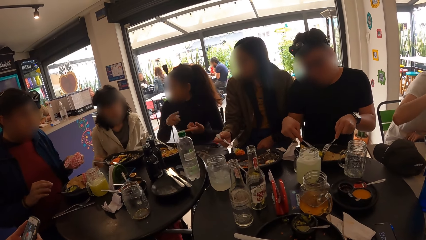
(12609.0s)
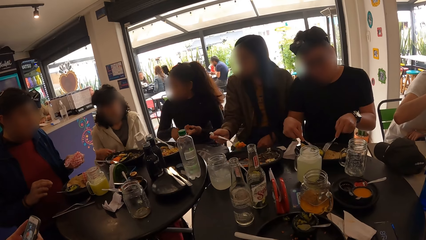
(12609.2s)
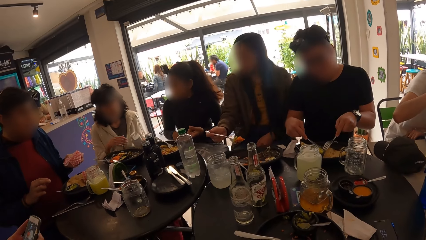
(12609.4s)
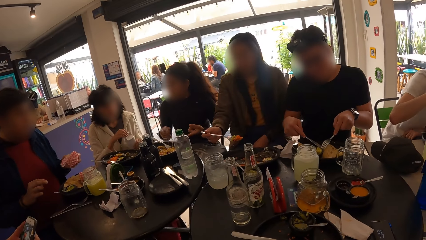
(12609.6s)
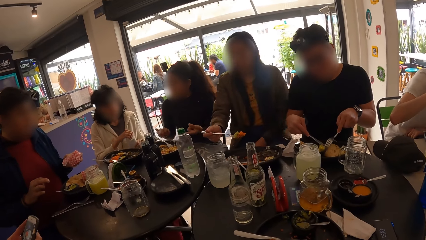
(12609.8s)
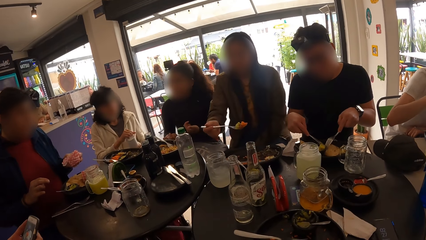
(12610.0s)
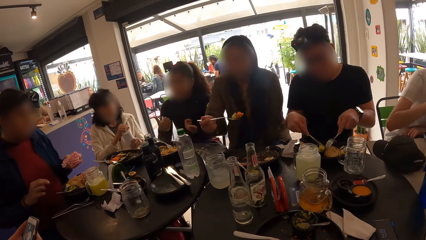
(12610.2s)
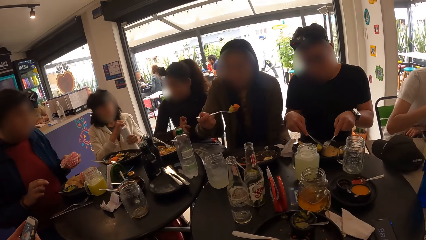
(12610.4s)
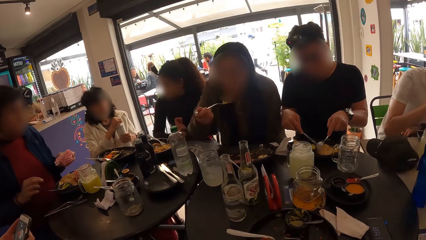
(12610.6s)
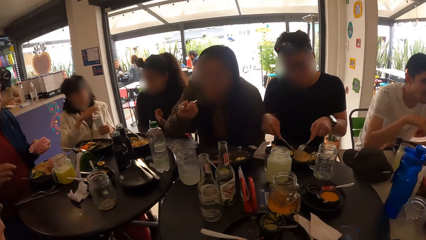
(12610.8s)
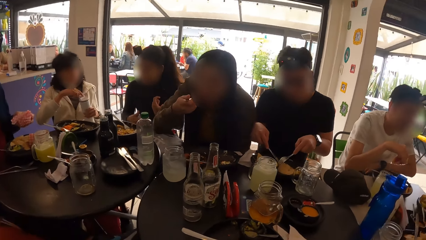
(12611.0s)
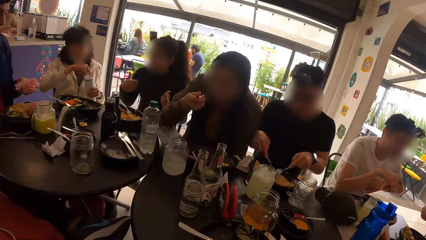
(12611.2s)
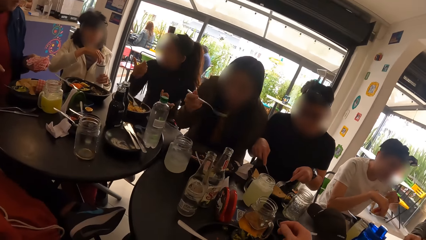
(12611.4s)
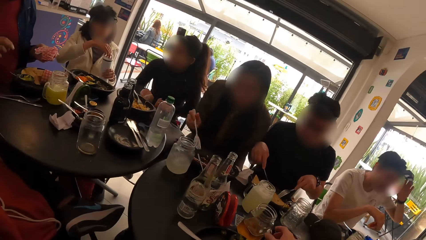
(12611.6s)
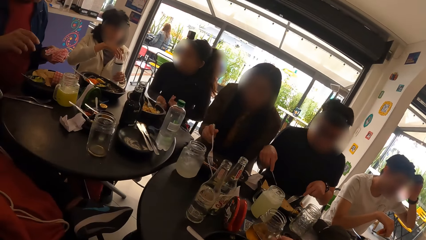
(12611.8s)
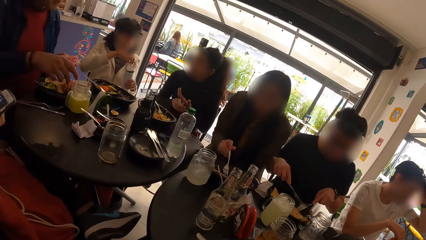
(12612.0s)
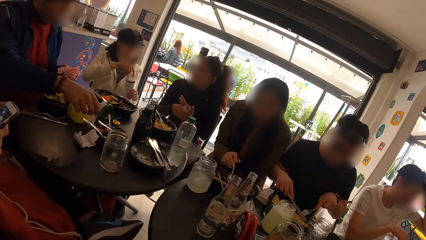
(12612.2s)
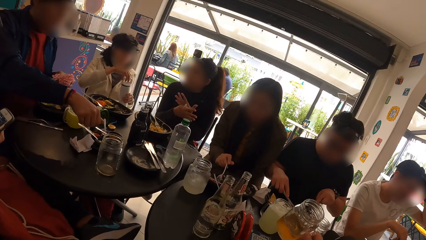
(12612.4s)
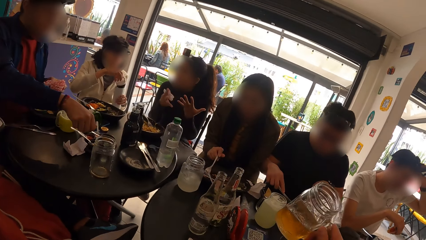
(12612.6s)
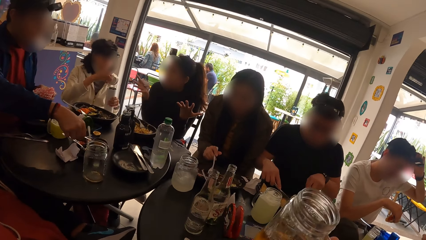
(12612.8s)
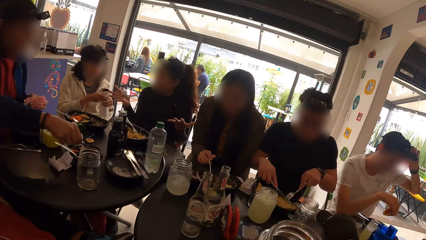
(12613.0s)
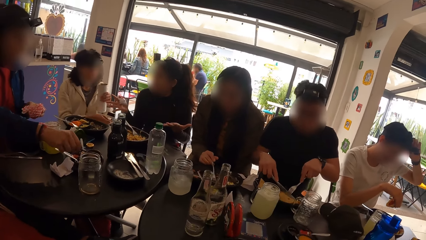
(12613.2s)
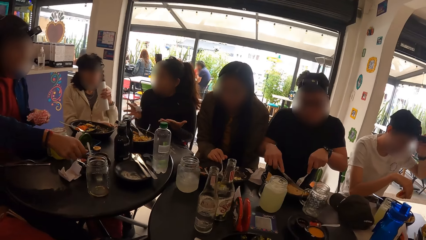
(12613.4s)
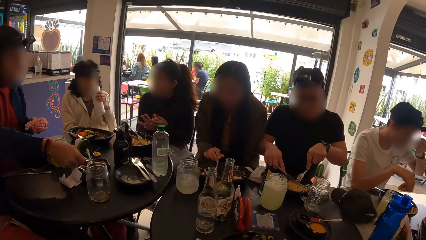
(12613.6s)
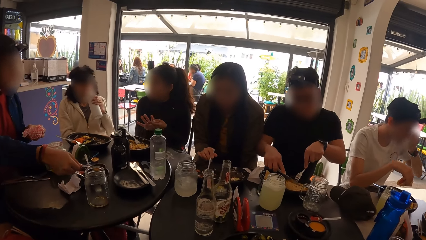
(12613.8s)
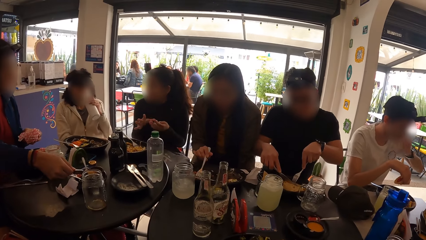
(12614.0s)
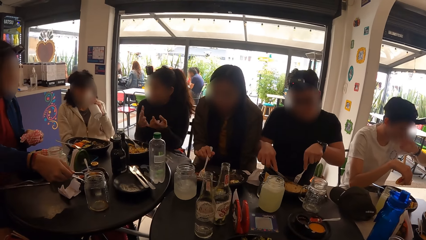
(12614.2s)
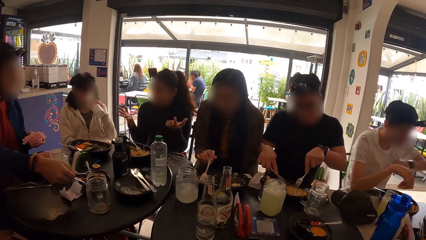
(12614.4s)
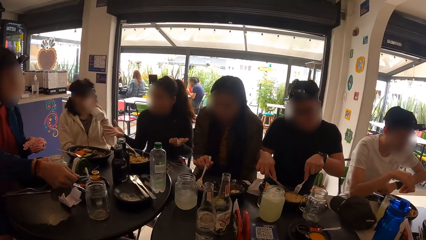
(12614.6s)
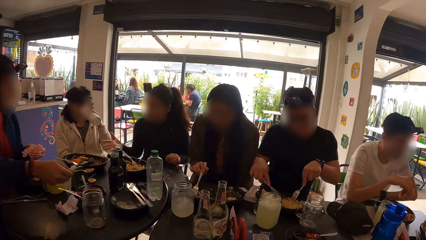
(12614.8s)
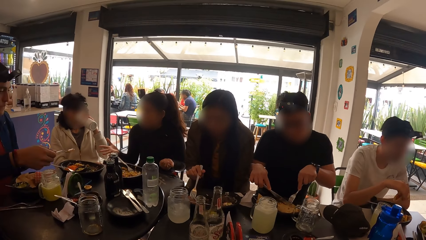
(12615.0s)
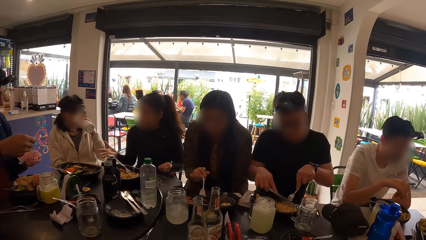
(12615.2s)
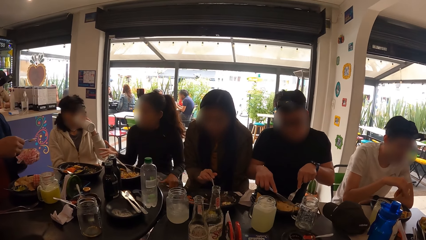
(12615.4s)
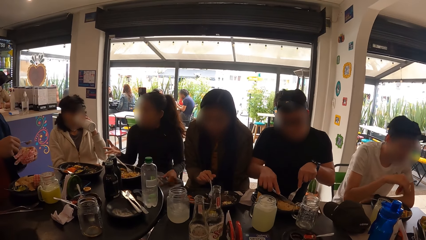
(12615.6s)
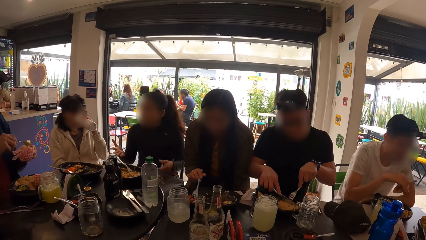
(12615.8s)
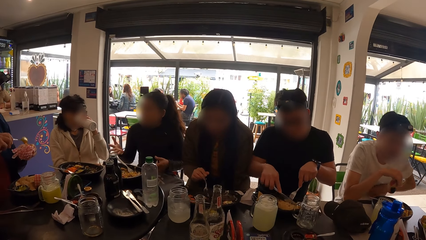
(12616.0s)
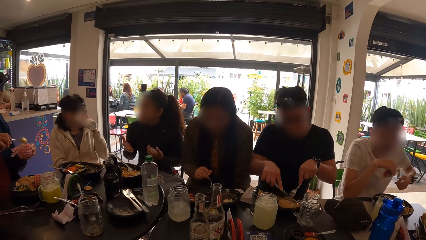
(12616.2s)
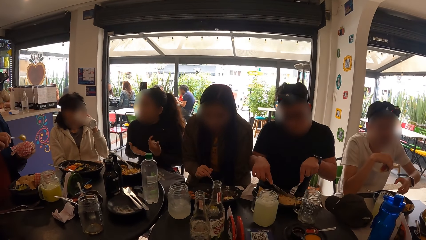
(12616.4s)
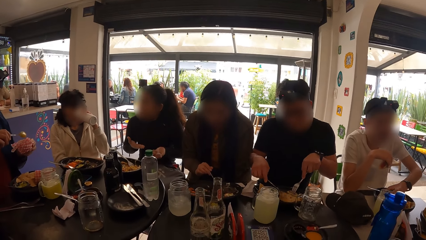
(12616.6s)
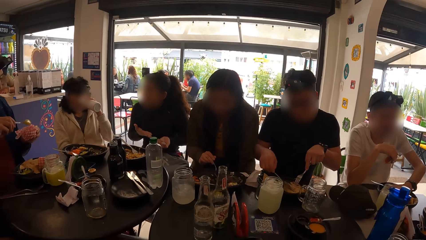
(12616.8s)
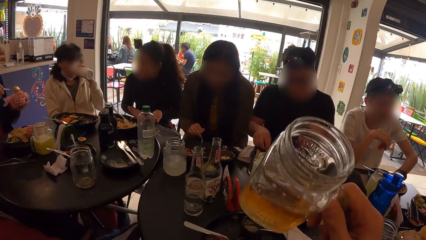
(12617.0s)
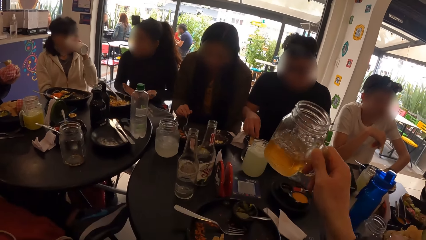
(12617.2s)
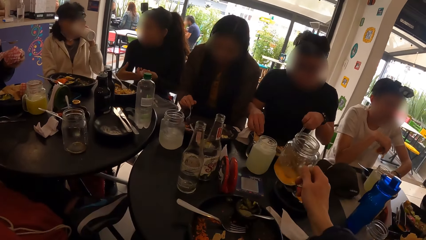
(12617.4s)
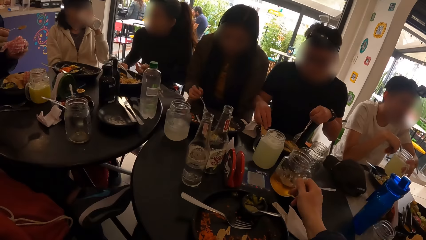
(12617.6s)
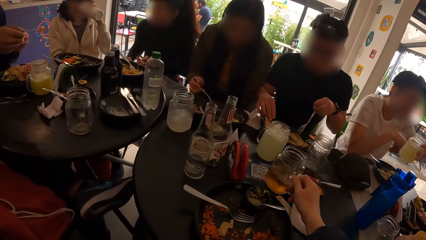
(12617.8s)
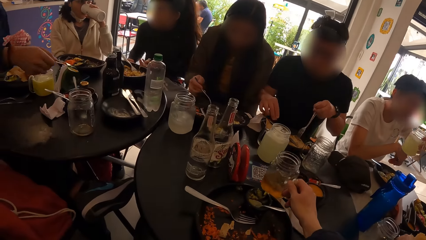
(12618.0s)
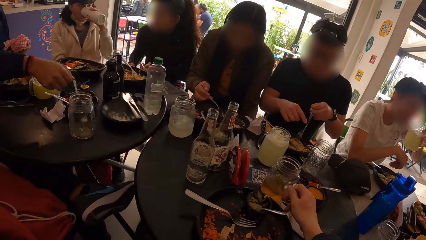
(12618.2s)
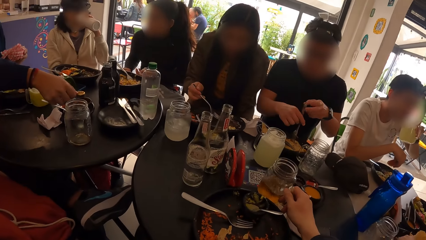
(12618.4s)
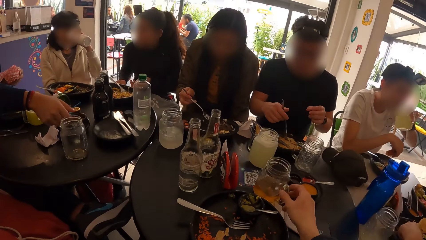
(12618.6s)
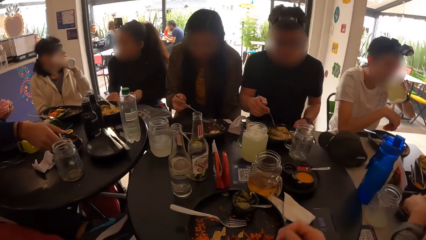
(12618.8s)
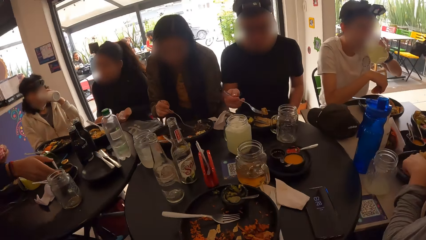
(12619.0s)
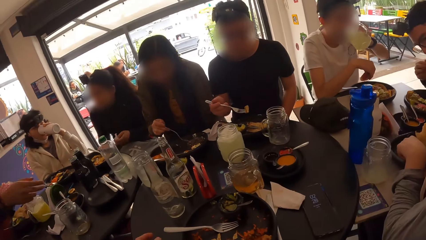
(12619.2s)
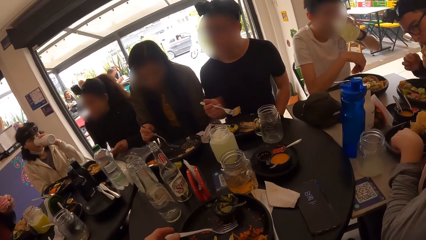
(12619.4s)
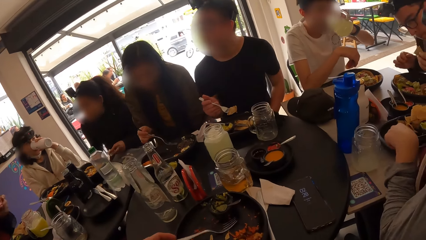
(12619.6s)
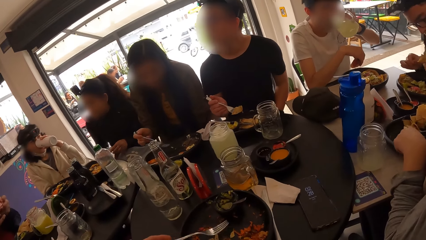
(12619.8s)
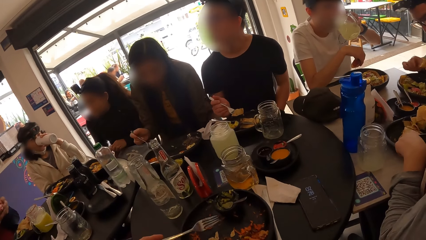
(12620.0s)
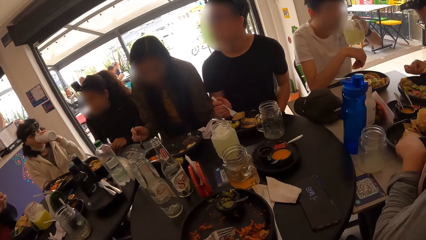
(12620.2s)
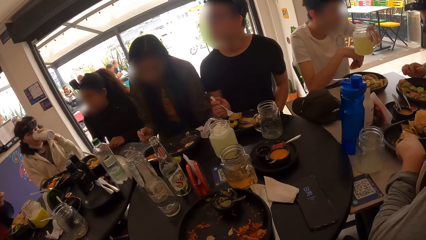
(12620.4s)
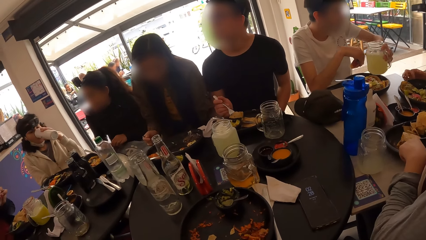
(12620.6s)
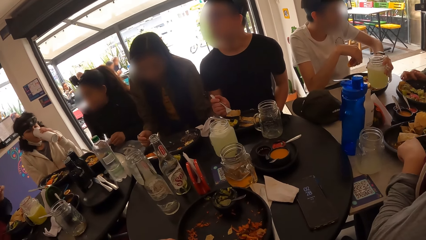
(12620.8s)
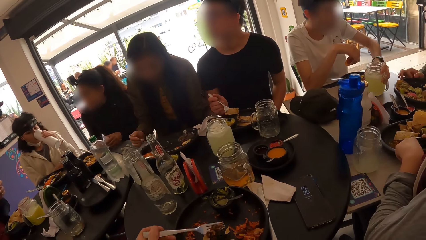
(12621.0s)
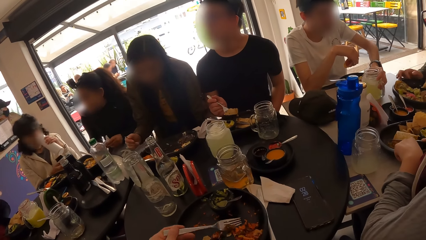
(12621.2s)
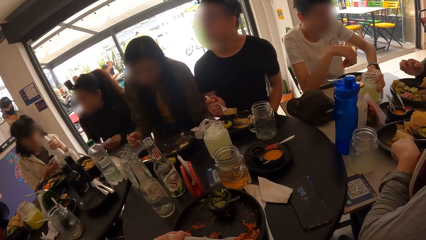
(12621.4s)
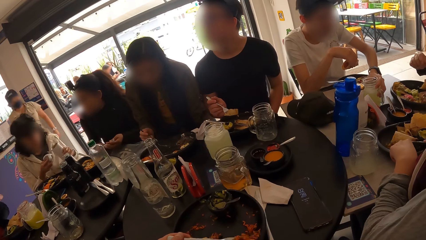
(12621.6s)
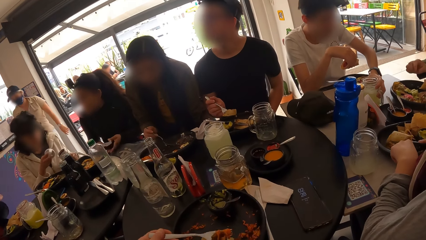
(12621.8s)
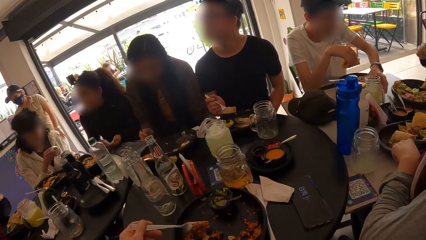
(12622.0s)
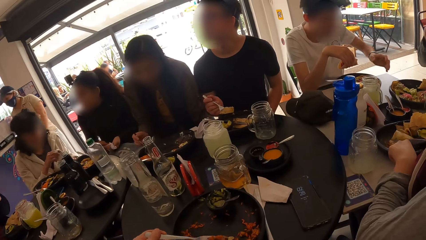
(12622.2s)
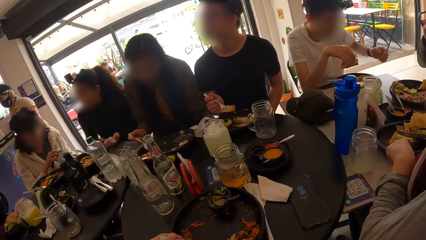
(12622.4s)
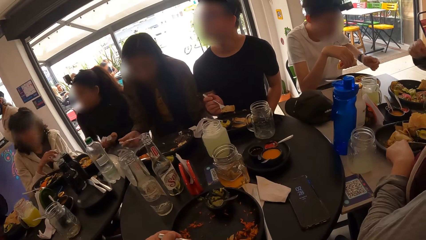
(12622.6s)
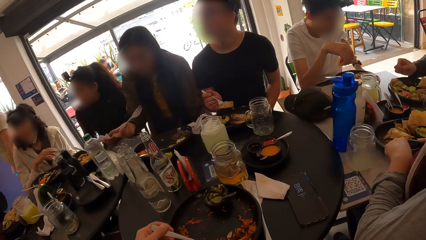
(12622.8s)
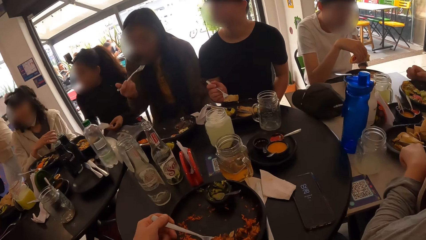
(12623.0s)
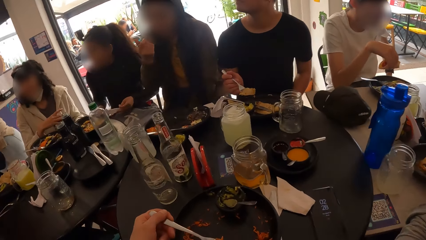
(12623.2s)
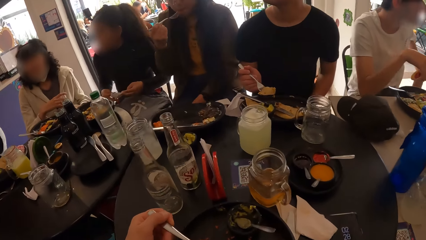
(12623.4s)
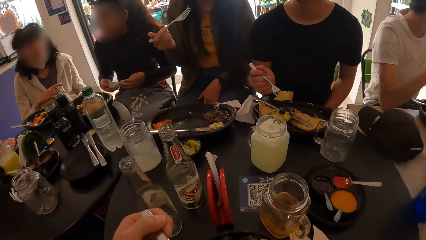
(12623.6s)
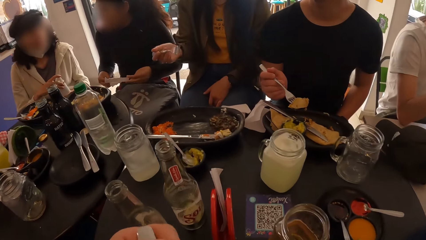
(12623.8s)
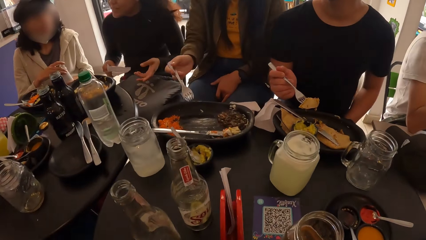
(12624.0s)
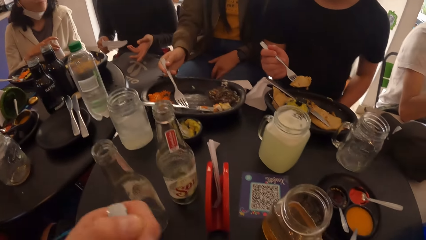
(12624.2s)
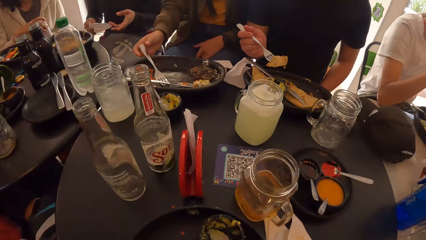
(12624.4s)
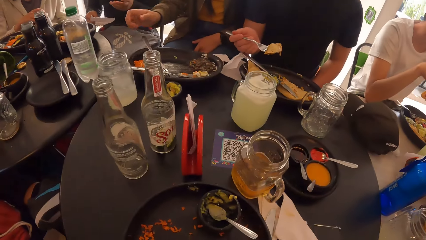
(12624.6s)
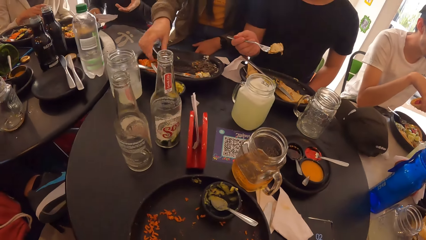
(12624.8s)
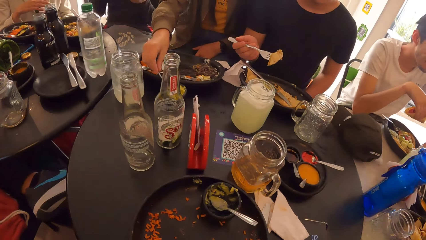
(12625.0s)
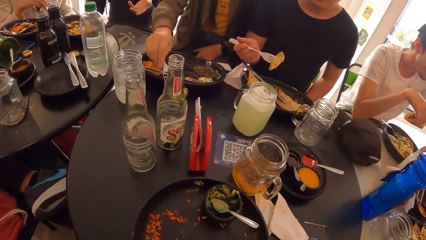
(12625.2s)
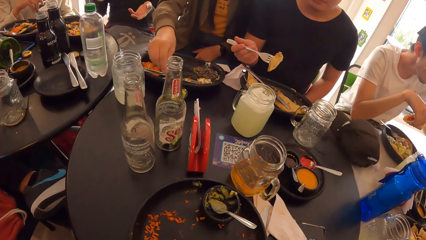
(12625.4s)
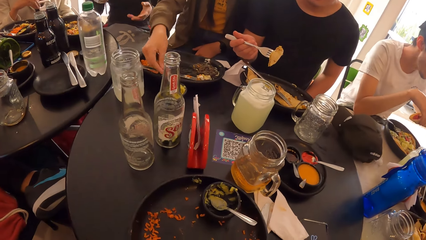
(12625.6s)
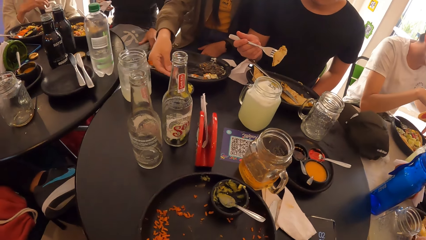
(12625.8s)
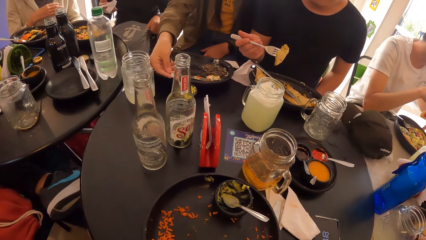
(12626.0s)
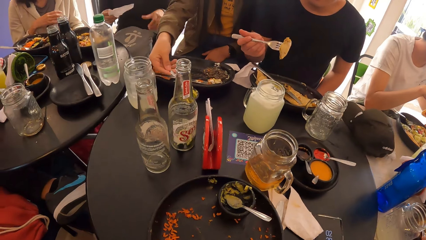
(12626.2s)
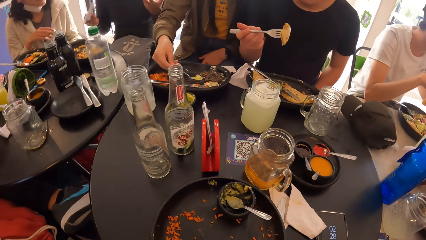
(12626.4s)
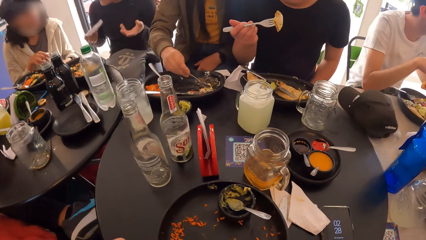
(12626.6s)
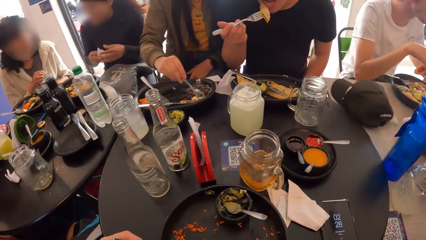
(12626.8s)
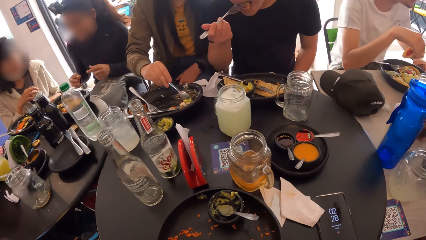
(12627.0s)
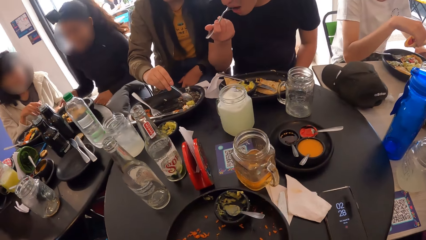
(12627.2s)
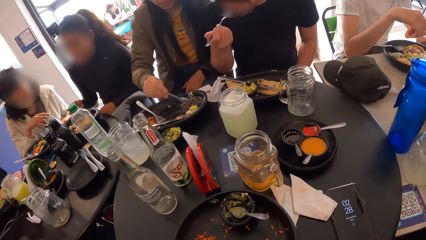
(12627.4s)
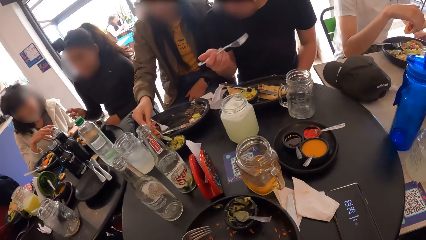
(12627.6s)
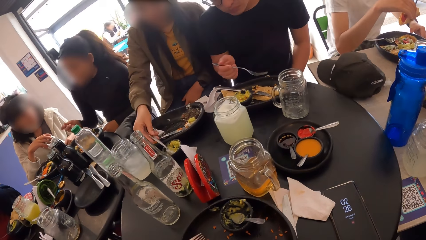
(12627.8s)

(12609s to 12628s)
The woman opens a water bottle in her left hand with her right hand. The camera wearer picks the glass cup of juice from the table with her right hand. She drinks from the glass cup in her right hand. The woman drinks from the water bottle in her left hand. A man scoops sauce from a container on the table with a spoon in his right hand. The man pours the sauce in the burger with the spoon in his right hand. Another man picks the glass cup from the table with his left hand. The camera wearer drops the glass cup on the table with her right hand. The first man drops the spoon in the container with his right hand. The other man drinks from the glass cup in his left hand. The camera wearer eats the meal from the plate with the fork in her left hand. The other man drops the glass cup on the table with his left hand. The woman covers the water bottle with the bottle cover in her right hand.
